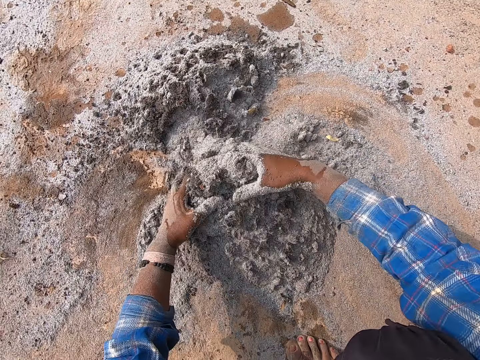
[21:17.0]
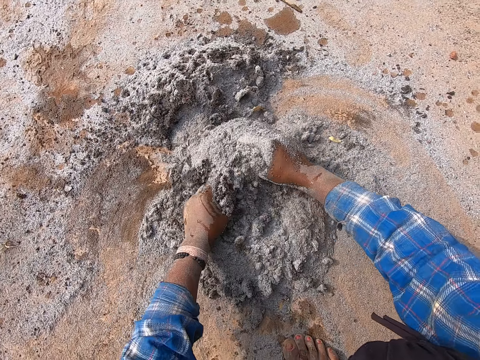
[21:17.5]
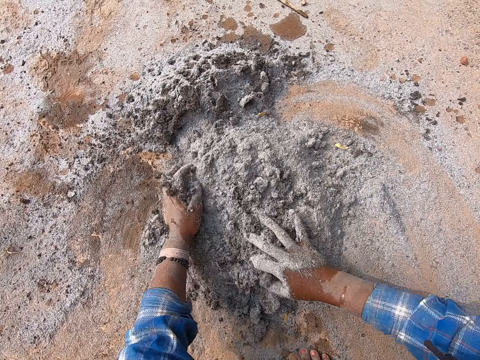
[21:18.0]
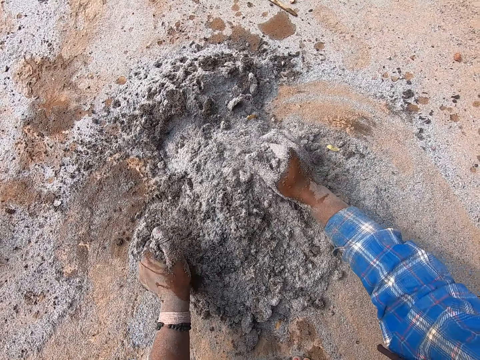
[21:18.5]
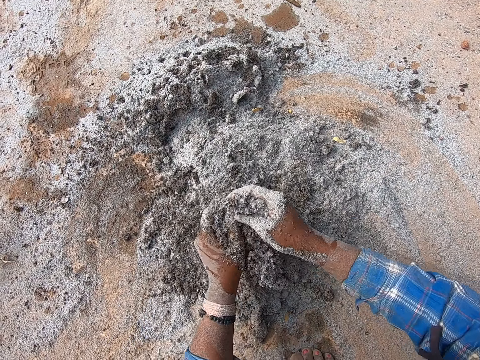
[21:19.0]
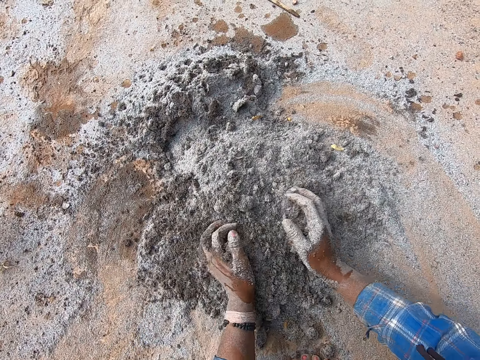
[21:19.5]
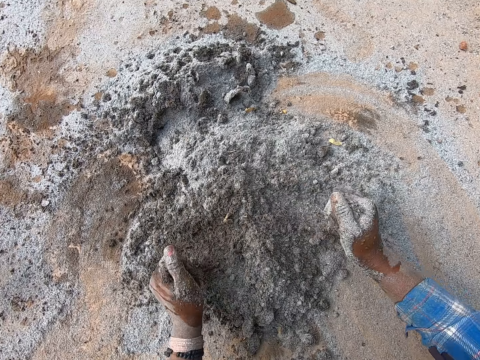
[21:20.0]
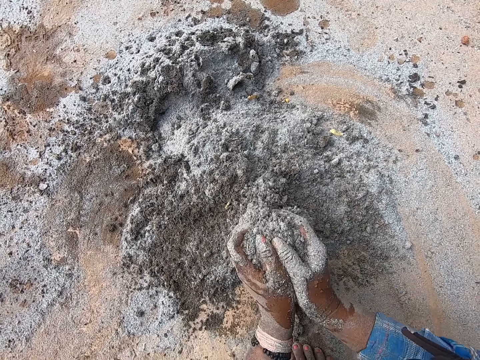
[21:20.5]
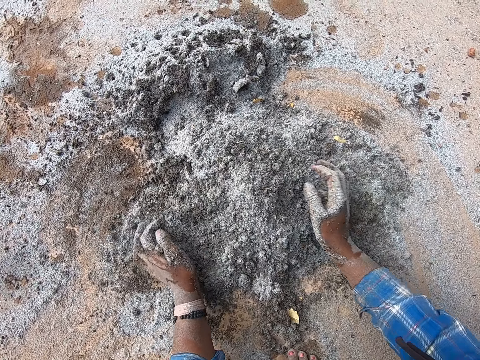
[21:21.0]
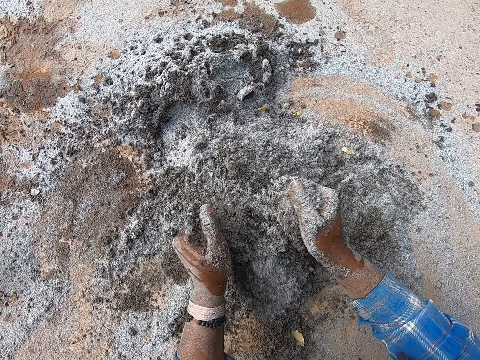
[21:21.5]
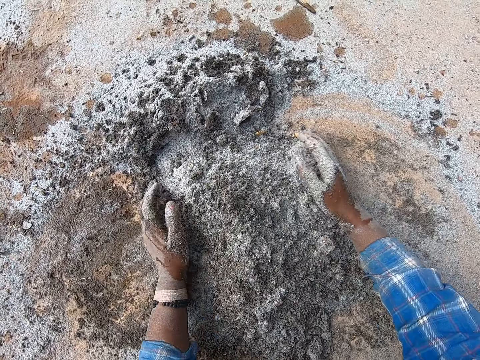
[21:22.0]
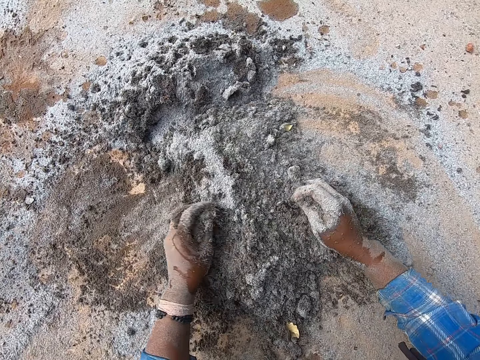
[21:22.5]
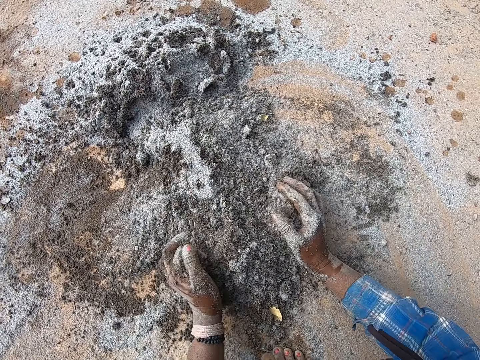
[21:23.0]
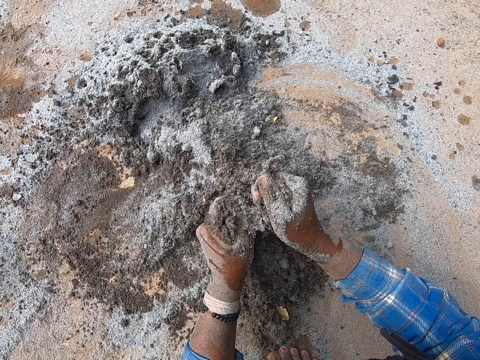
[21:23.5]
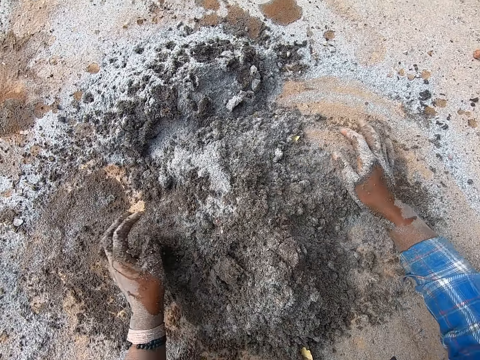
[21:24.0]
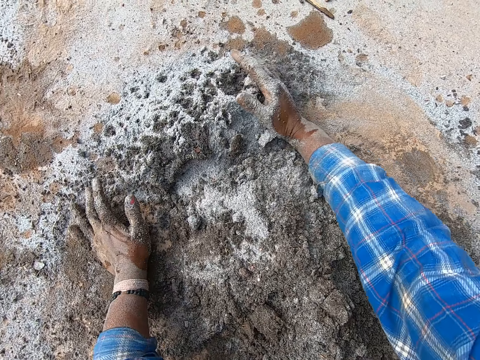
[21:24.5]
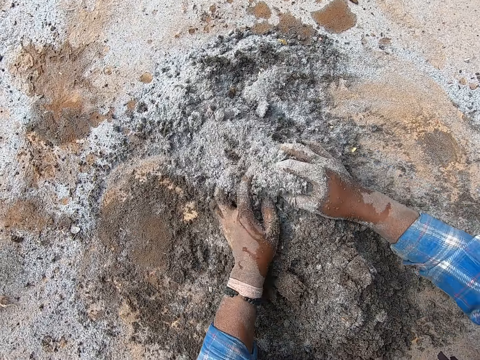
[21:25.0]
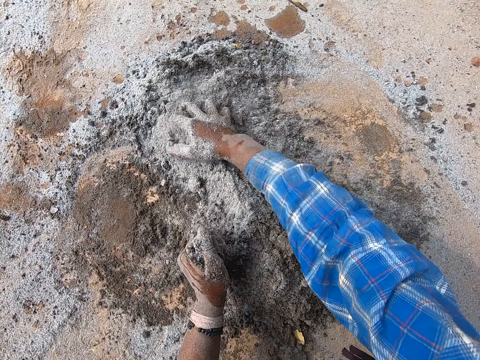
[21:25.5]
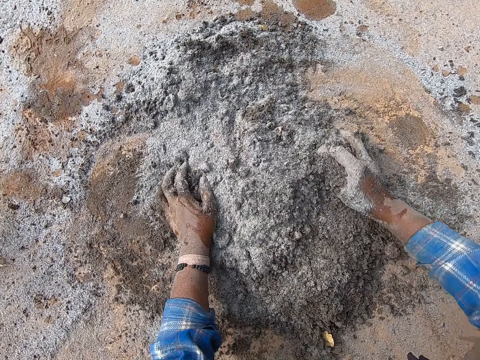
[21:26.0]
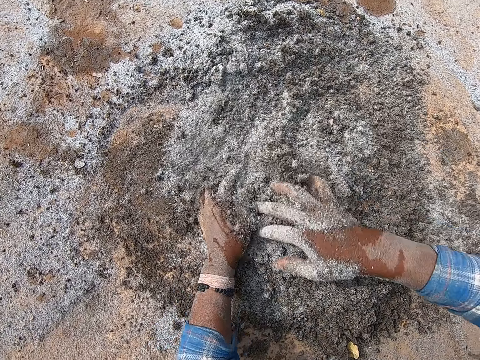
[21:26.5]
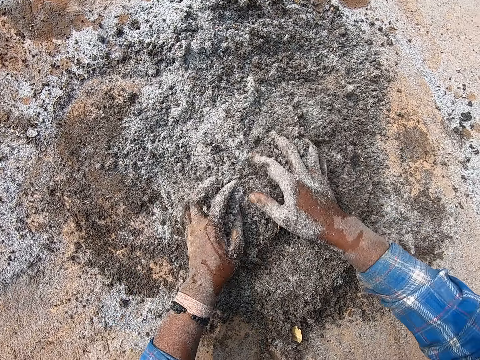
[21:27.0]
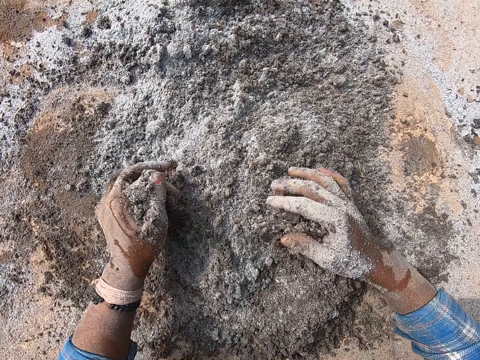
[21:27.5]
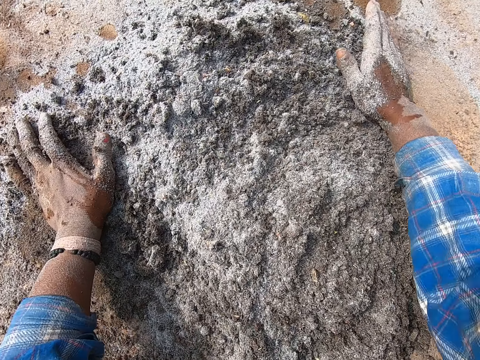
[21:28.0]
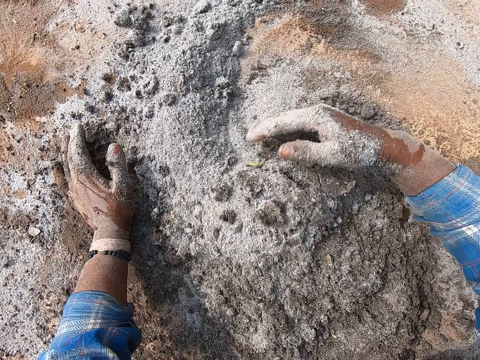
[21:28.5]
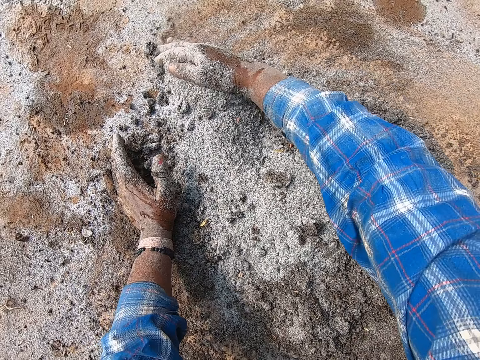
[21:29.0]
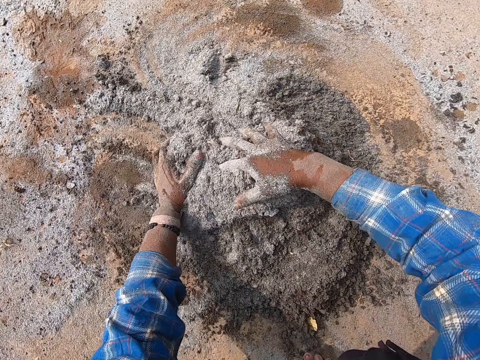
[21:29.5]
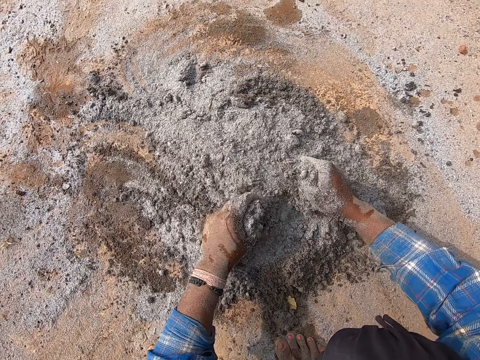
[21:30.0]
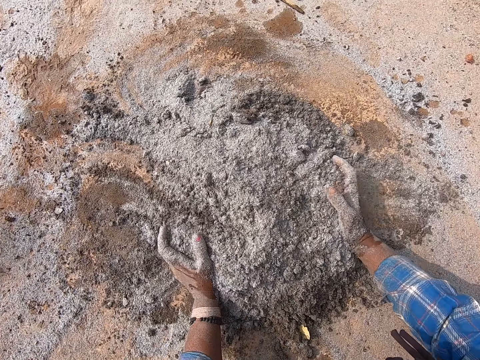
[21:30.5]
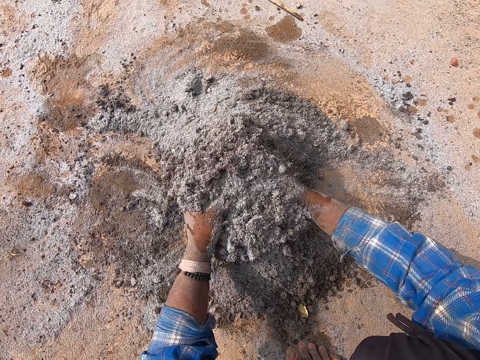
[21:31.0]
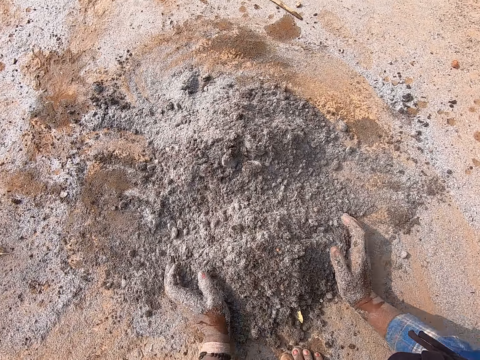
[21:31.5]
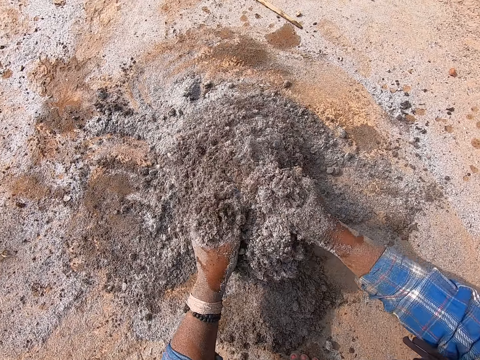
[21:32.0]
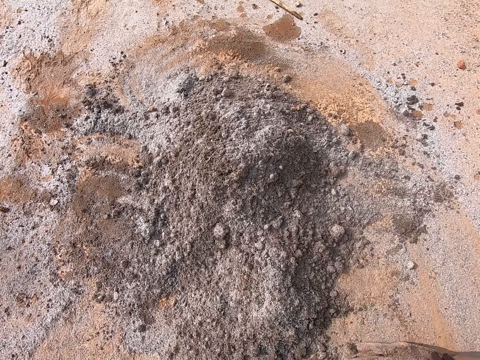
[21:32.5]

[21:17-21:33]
The camera wearer mixes the cement on the ground with both hands. She gathers the cement on the ground with both hands. She mixes the cement on the ground with her right hand. She moves the cement on the ground with her left hand. She throws the cement on the ground with both hands. She gathers the cement on the ground with her right hand. She gathers it again. She mixes the cement on the ground with her right hand.

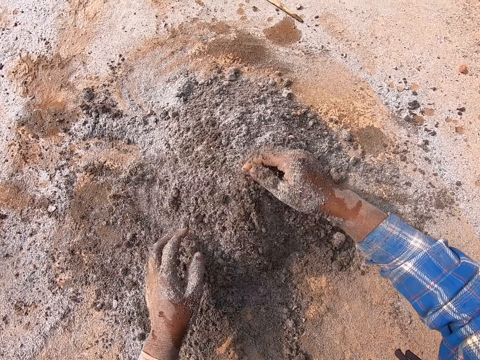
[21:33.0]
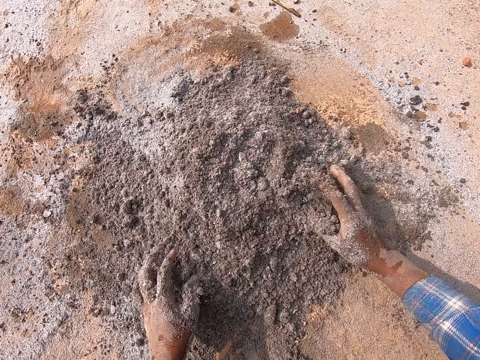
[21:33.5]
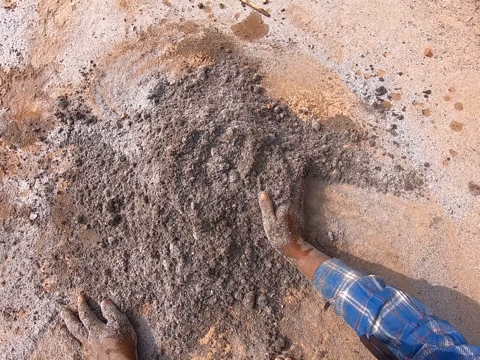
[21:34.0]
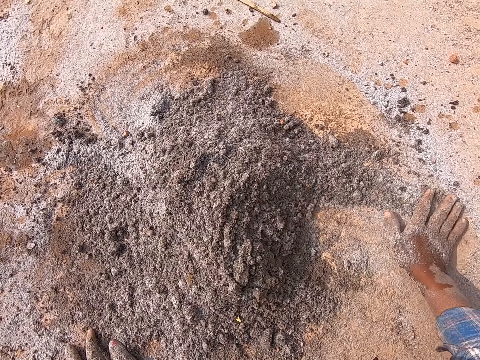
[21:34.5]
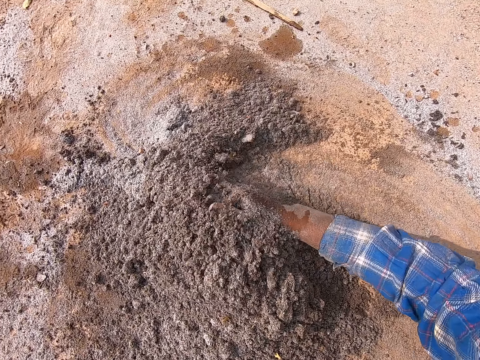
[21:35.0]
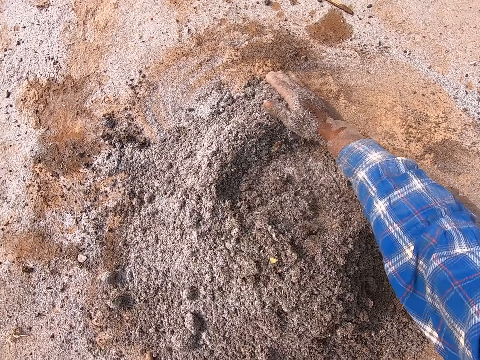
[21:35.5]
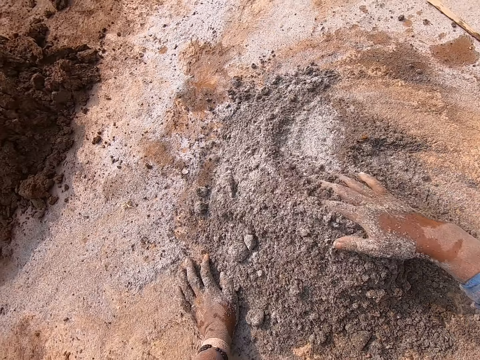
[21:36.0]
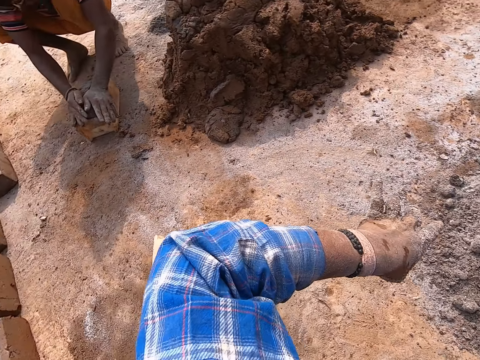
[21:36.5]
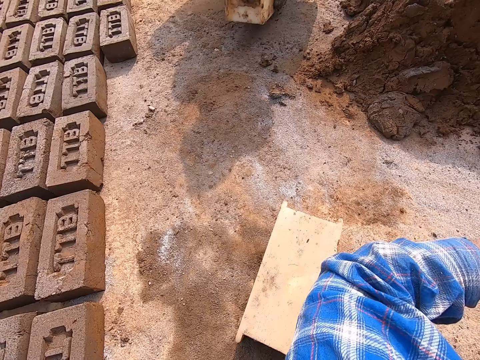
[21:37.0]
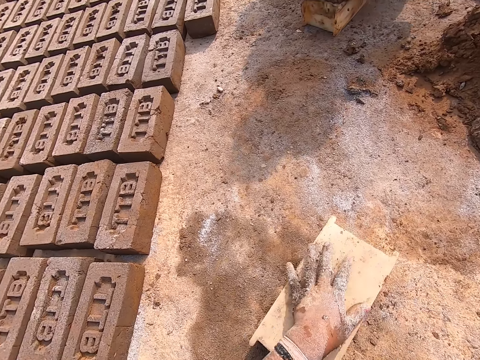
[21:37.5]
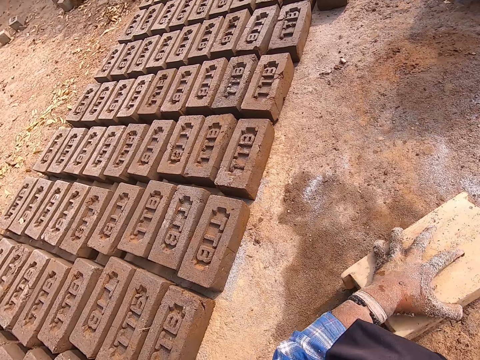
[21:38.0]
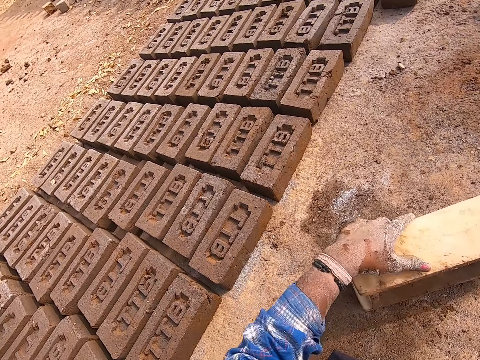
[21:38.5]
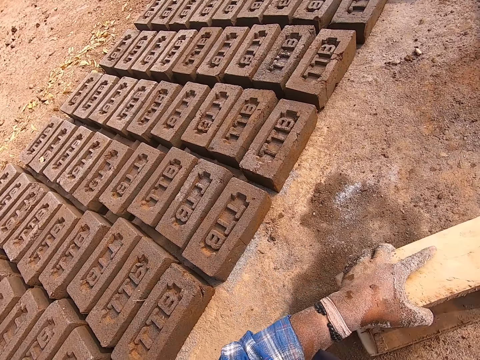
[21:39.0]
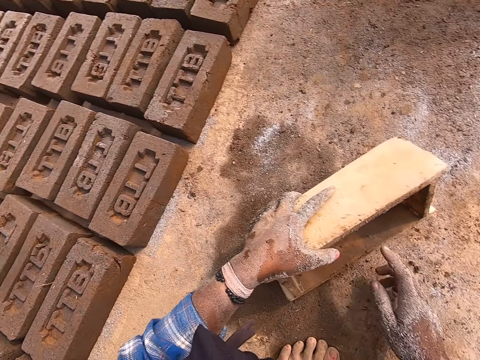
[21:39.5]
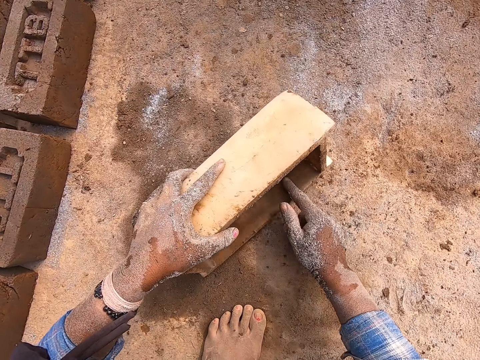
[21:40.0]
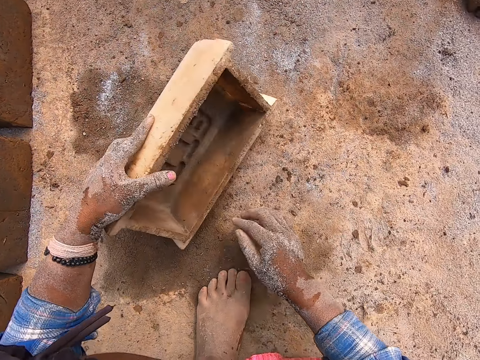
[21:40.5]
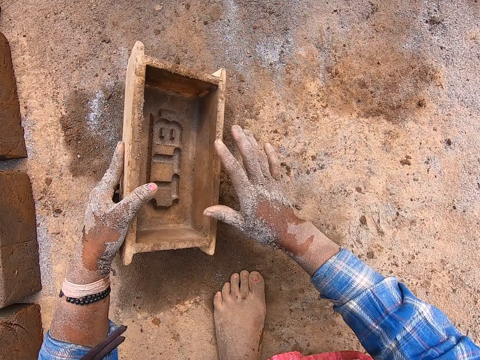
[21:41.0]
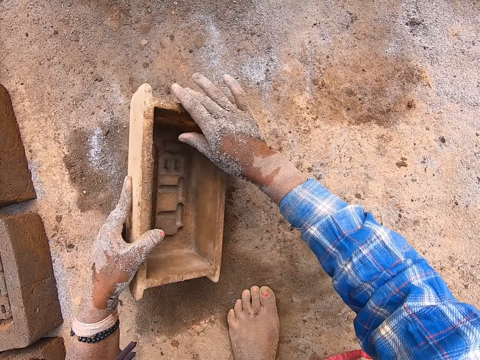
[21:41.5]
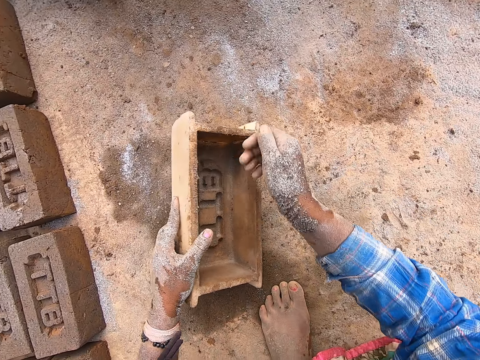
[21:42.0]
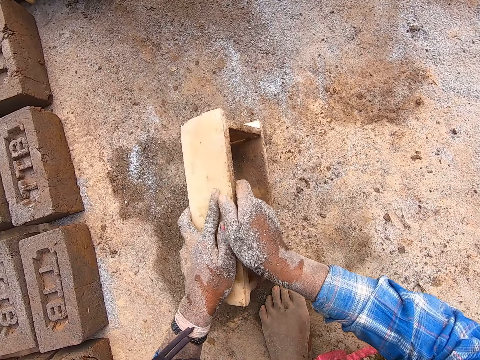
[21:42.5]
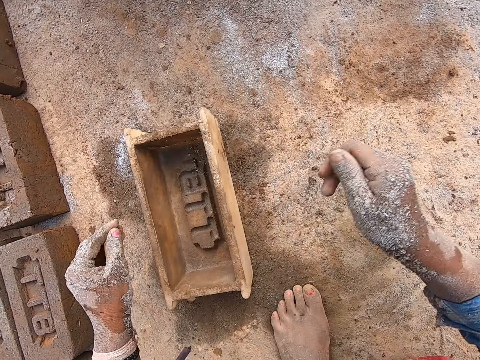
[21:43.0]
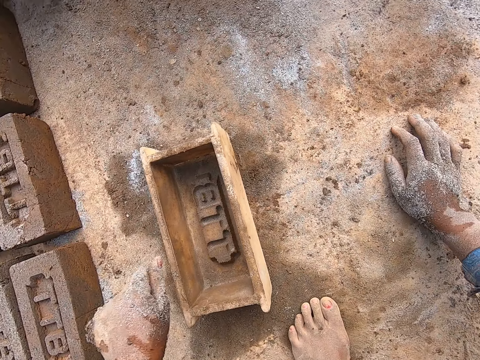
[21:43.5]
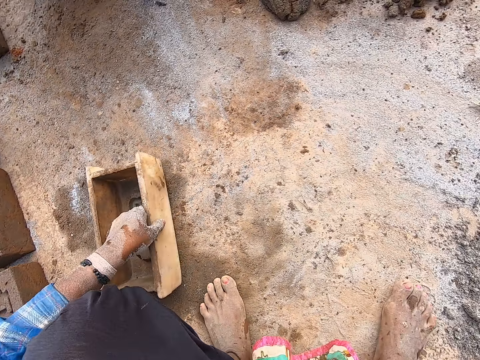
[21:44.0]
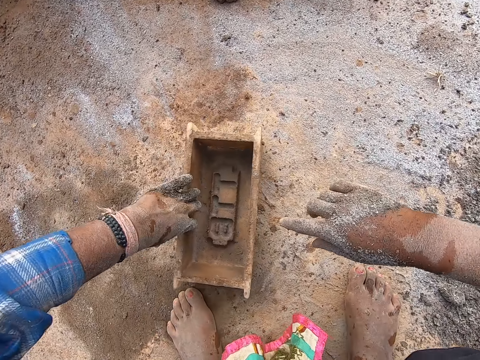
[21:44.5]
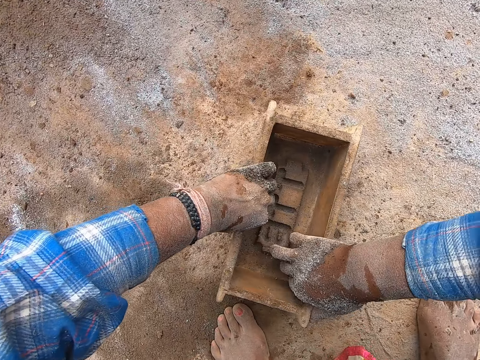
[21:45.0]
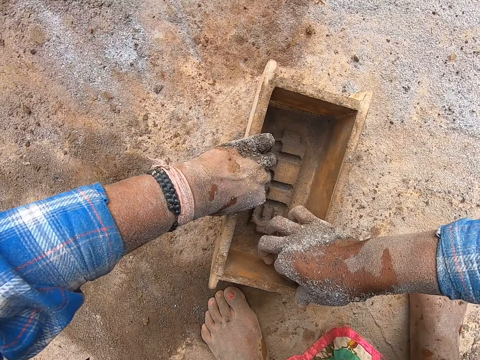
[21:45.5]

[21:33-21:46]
The camera wearer gathers the cement on the ground with her right hand. The boy touches the clay mixture in the brick mold with both hands. The boy hits the brick mold on the ground with his right hand. The camera wearer turns the brick mold on the ground with her left hand. She holds the brick mold with her left hand. She rubs the brick mold with her right index finger. She rubs her right hand on the ground. She rubs the brick mold with her right hand repeatedly. She drops the brick mold on the ground with her left hand. She drags the brick mold on the ground with her left hand. She turns the molding box. She cleans the brick mold with her right hand.
